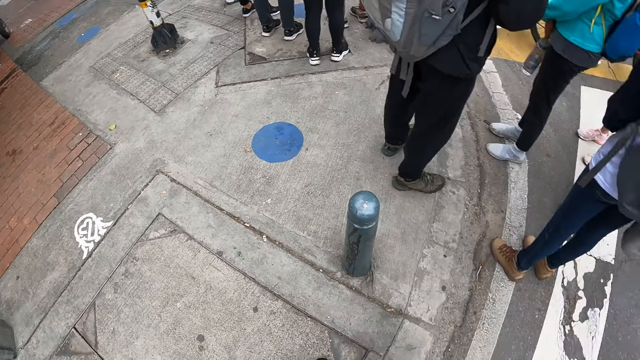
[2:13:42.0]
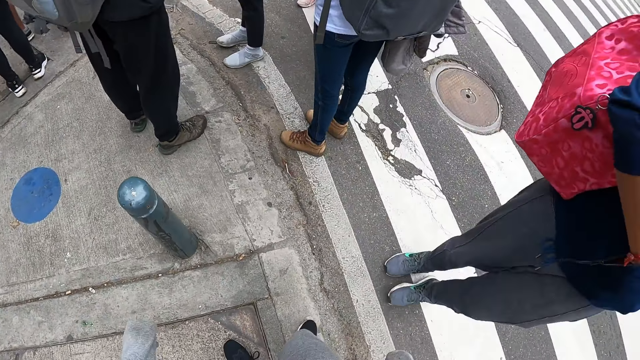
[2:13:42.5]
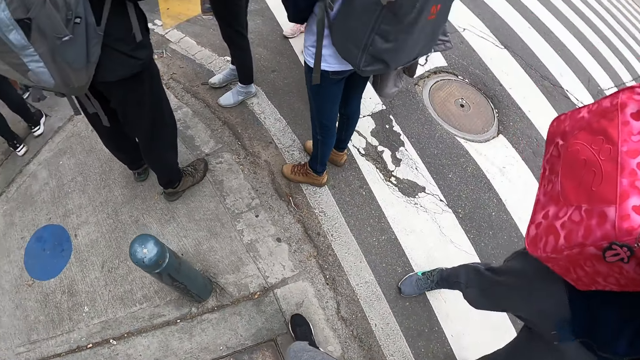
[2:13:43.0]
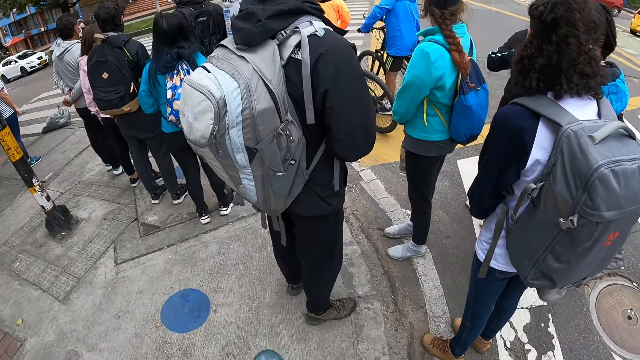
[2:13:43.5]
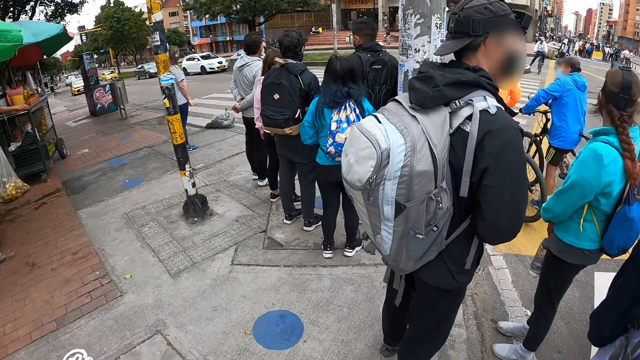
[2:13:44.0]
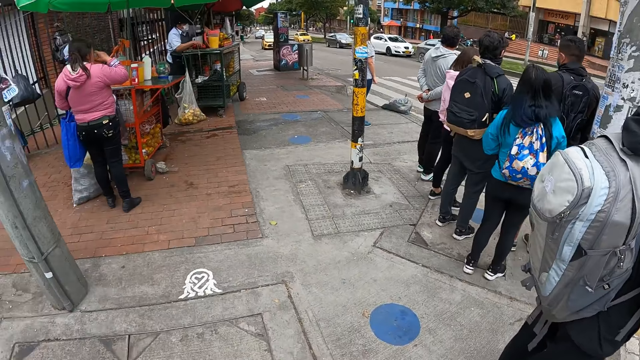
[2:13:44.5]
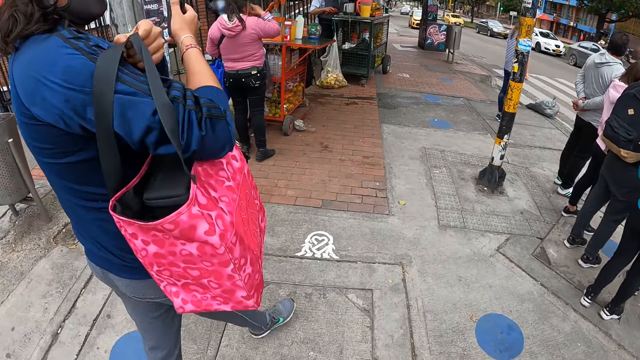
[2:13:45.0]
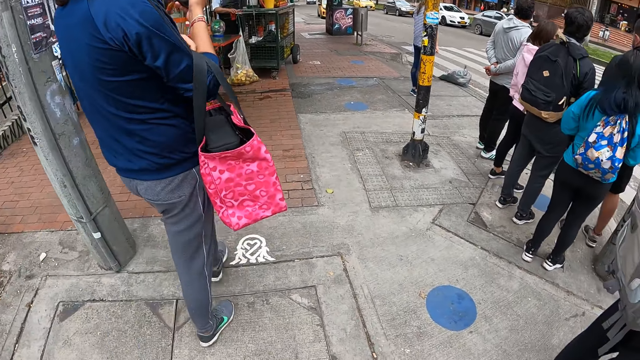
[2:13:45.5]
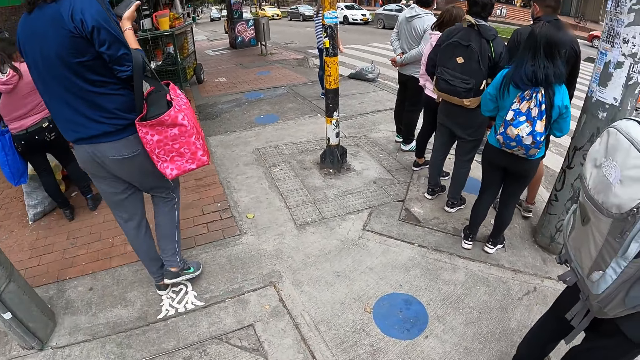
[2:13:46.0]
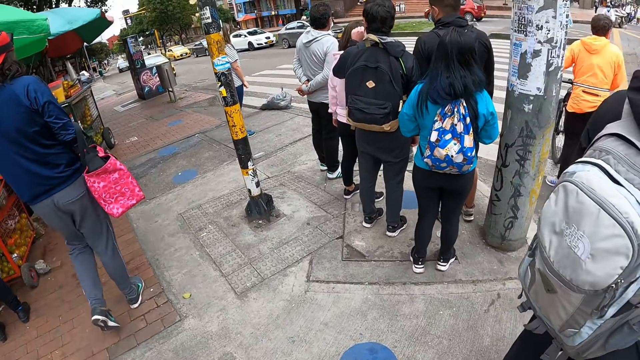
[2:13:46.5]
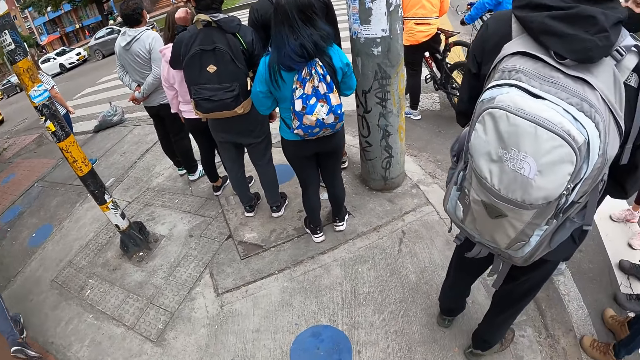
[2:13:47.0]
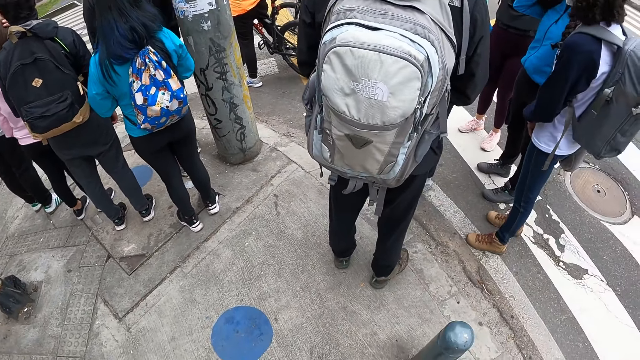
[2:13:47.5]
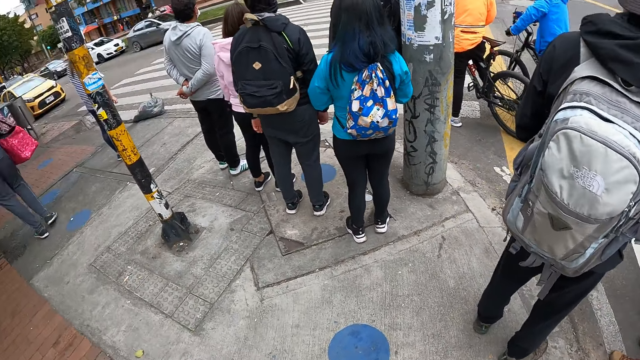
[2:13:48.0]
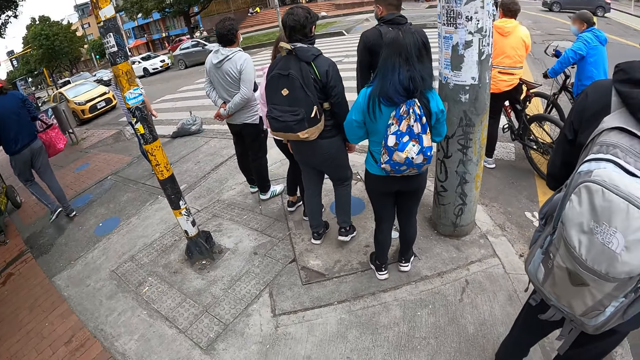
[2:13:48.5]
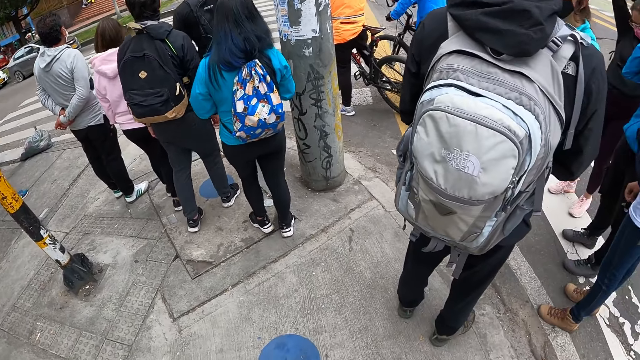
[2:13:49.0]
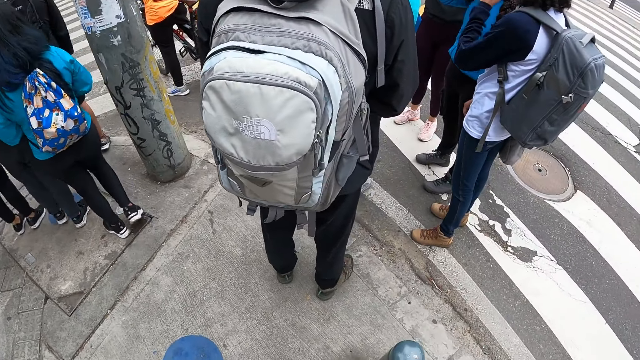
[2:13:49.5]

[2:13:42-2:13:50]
The man walks past the left hand side of the camera wearer.

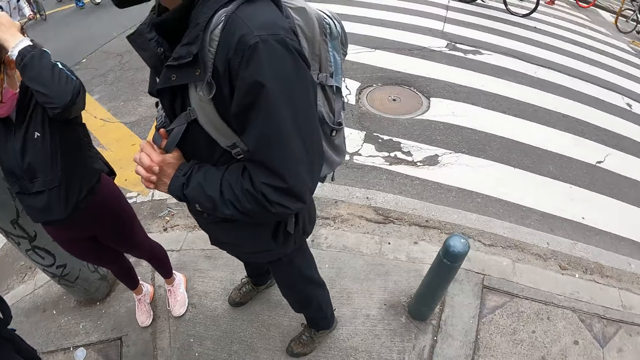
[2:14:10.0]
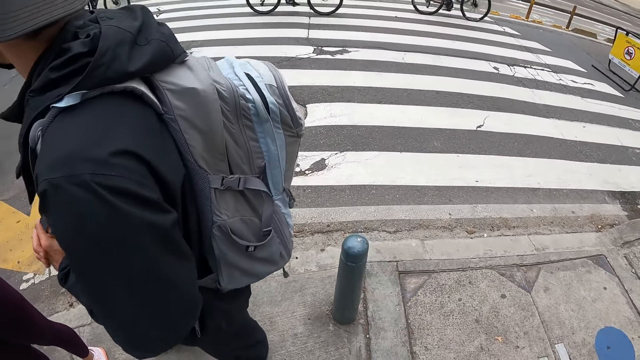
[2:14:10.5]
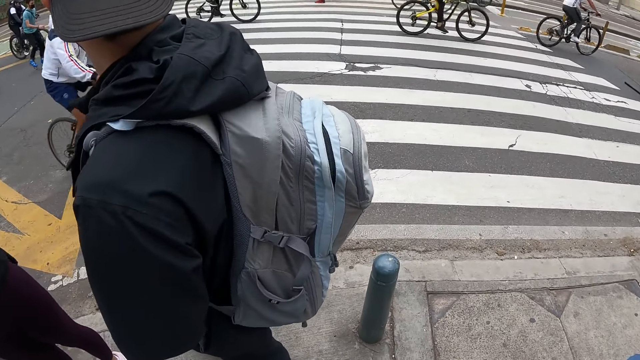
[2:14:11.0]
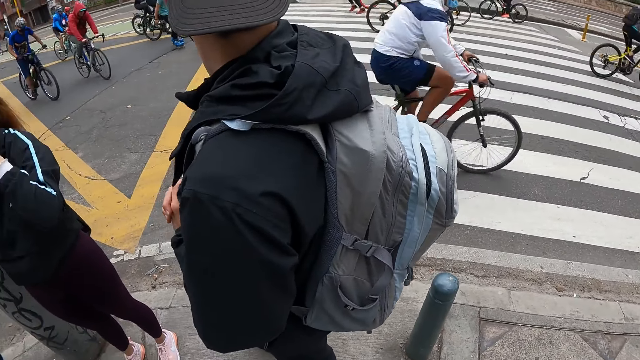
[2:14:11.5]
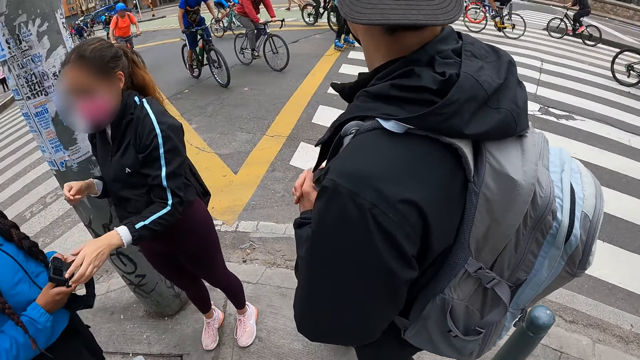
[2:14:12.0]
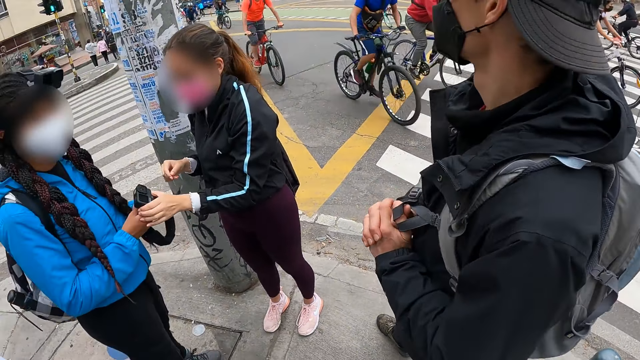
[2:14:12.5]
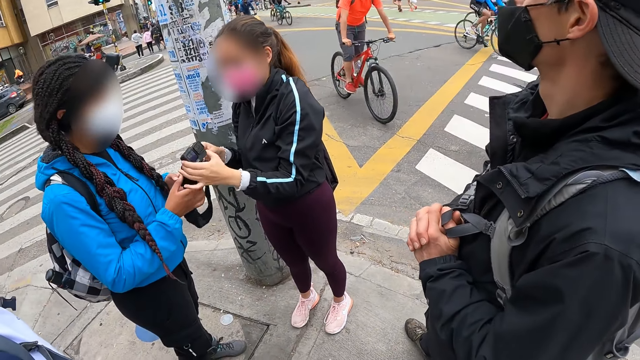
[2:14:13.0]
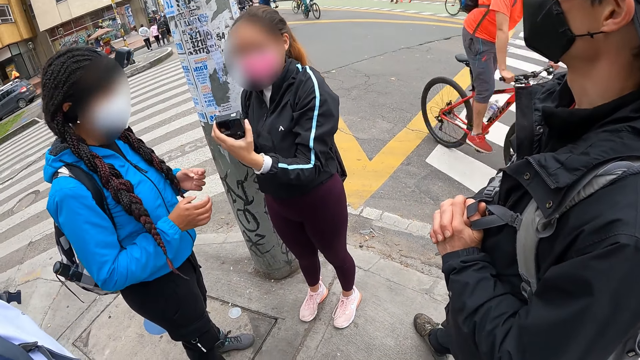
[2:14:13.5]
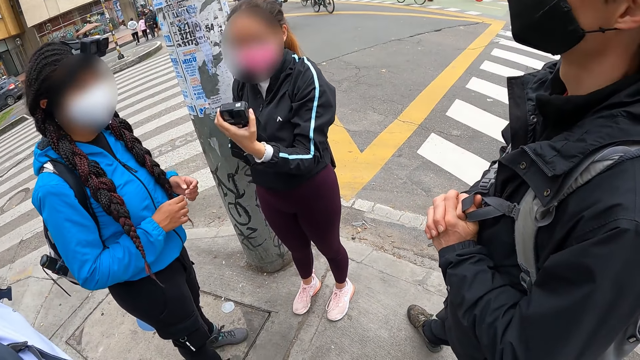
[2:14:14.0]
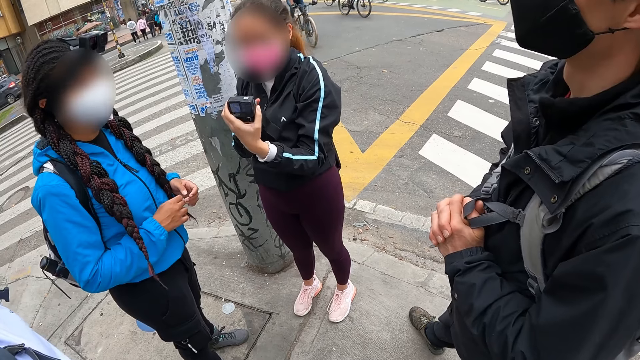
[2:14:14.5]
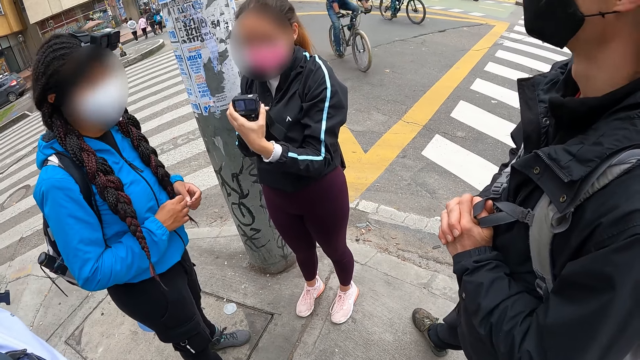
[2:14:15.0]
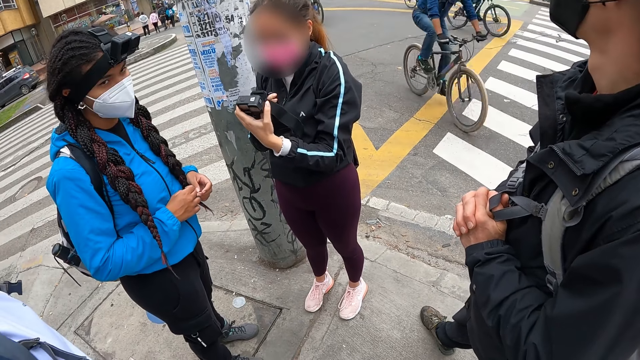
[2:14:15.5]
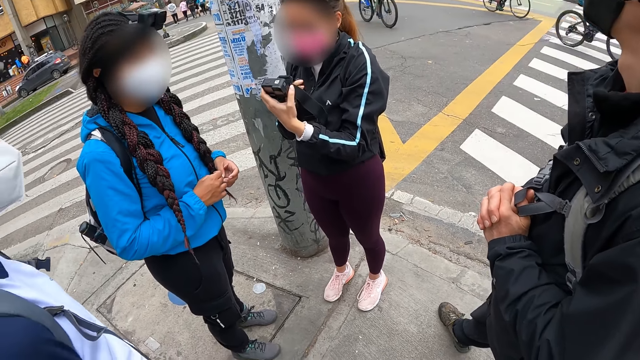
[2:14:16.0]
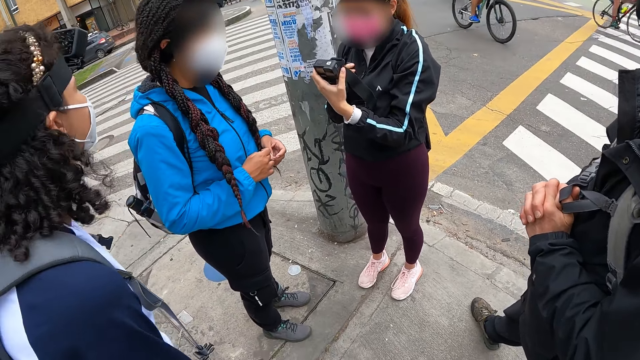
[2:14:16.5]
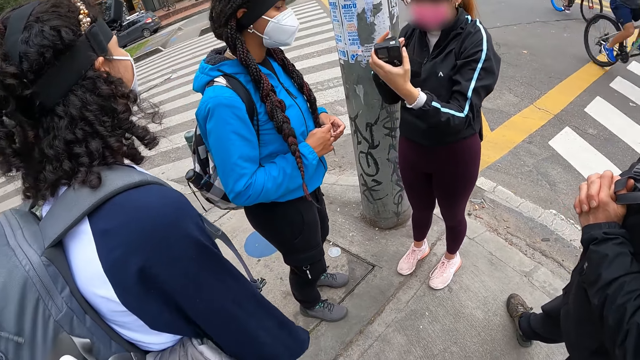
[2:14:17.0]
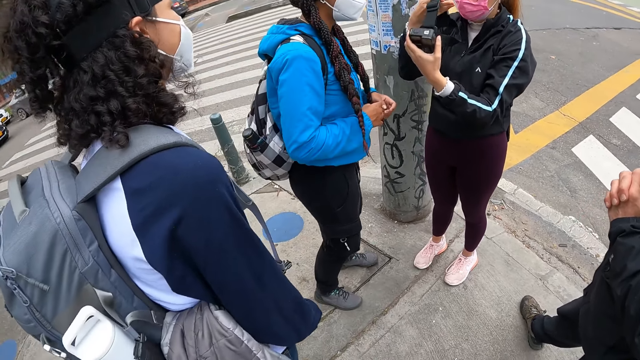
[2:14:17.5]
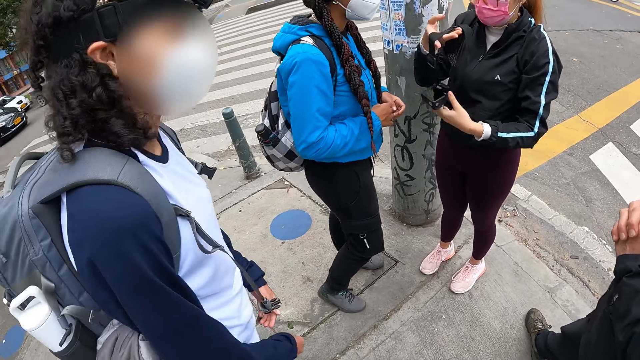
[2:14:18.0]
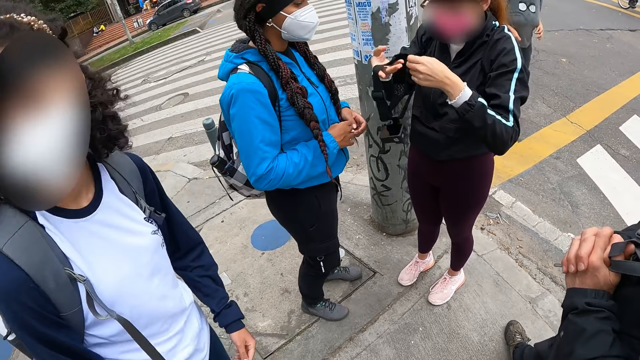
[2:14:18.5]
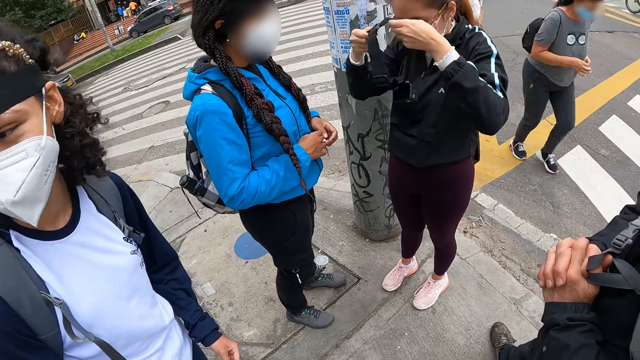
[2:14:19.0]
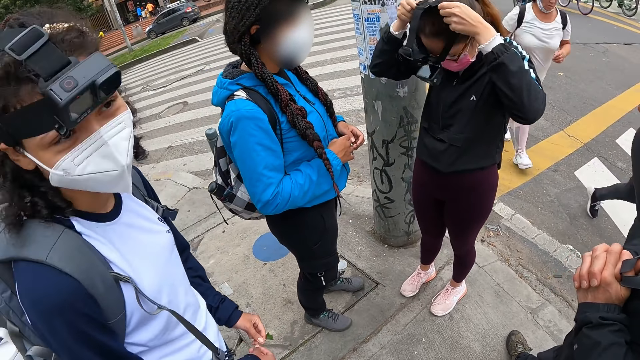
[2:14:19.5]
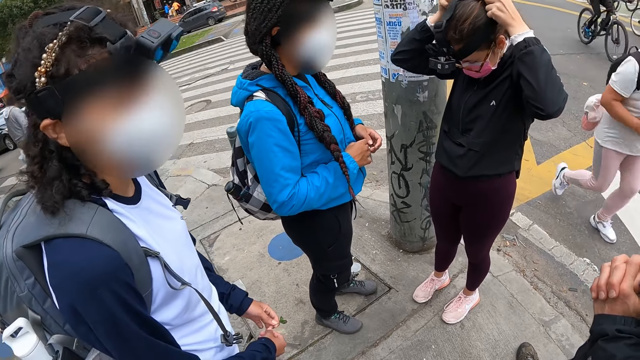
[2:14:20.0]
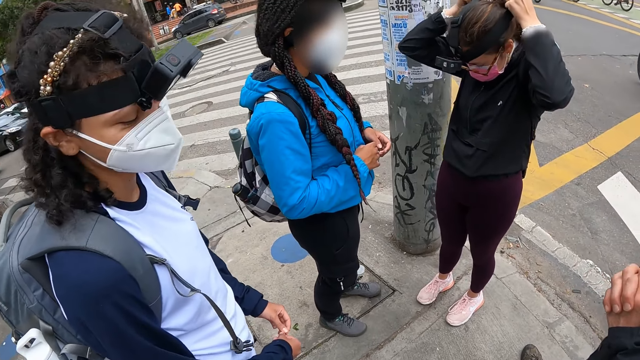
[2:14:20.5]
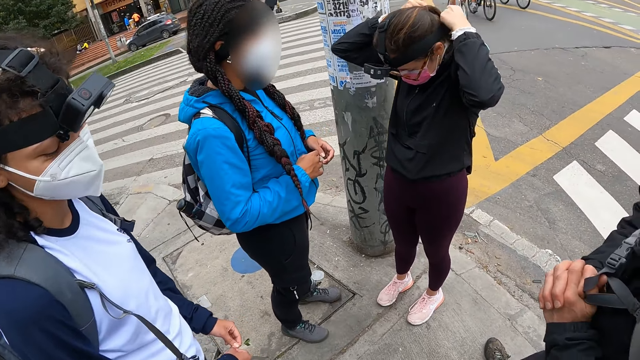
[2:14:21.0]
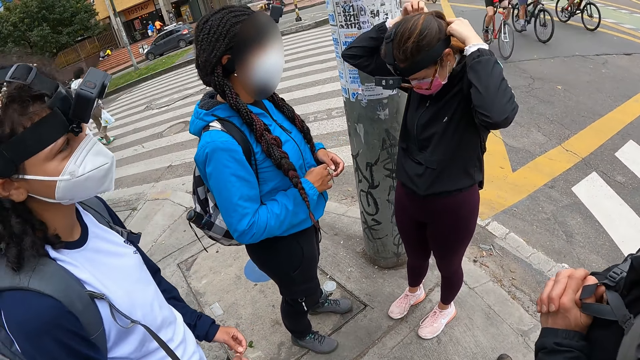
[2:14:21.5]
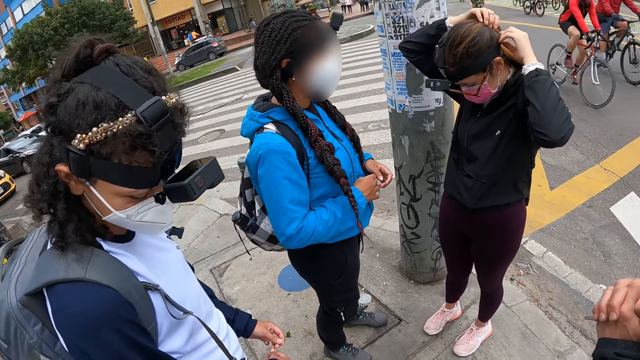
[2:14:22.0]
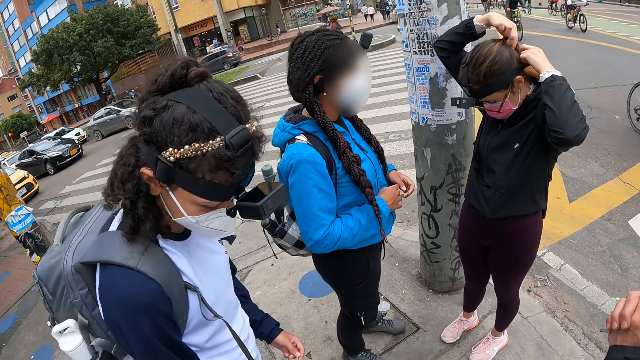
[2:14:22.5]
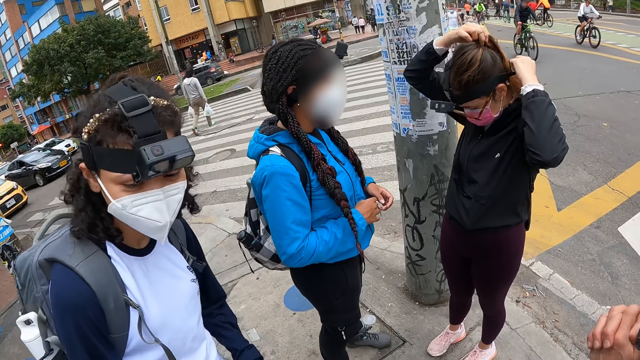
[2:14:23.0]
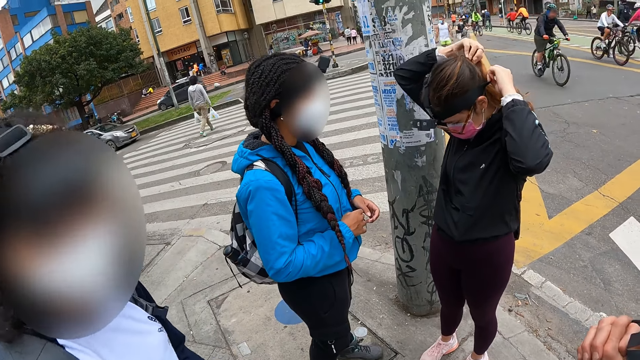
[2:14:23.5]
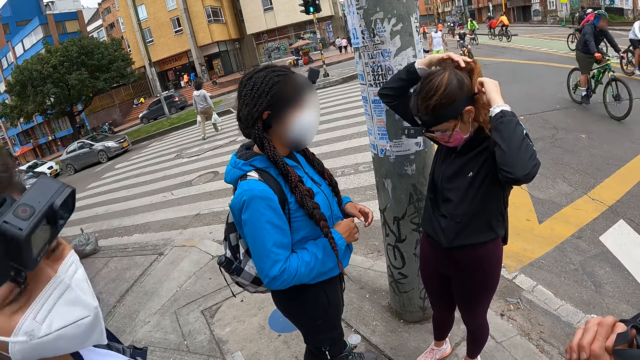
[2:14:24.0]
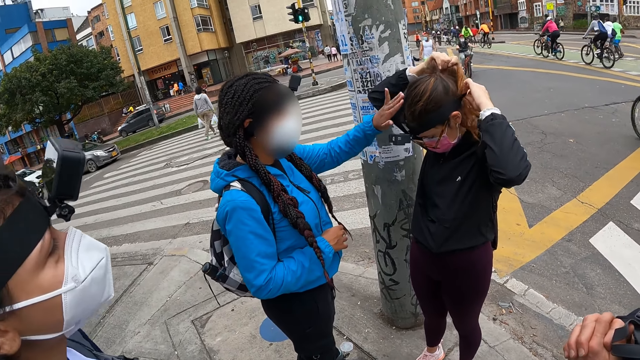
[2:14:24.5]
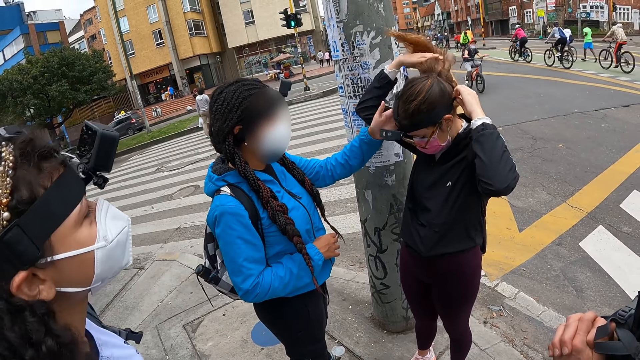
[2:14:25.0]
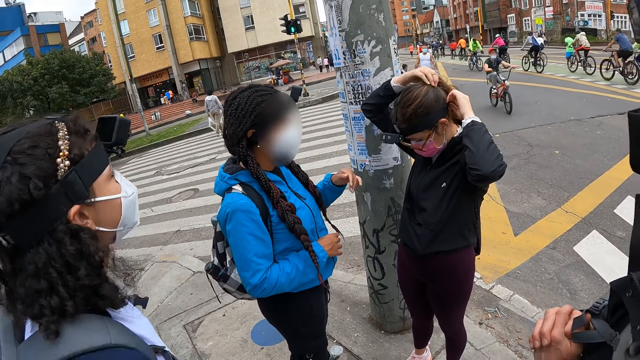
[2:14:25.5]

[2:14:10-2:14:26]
The woman takes a camera from the right hand of another woman with her left hand. The first woman places the camera on her head. The other woman touches the first woman's hair with her left hand.
